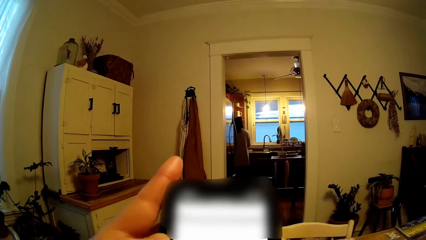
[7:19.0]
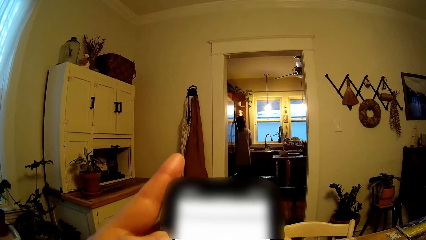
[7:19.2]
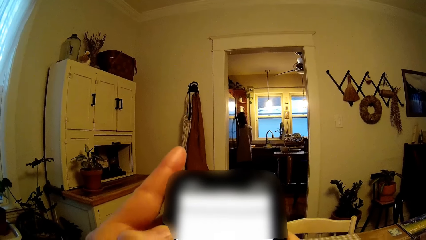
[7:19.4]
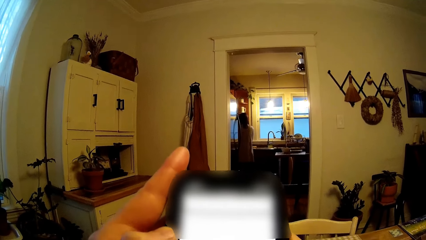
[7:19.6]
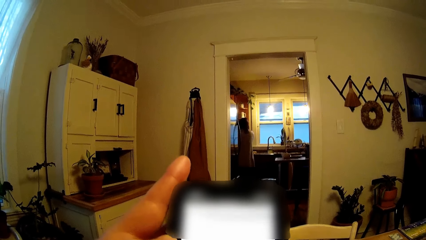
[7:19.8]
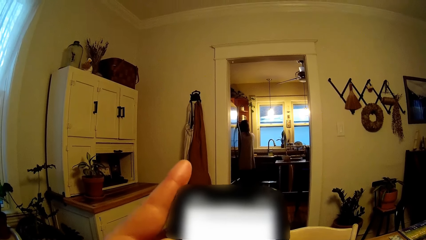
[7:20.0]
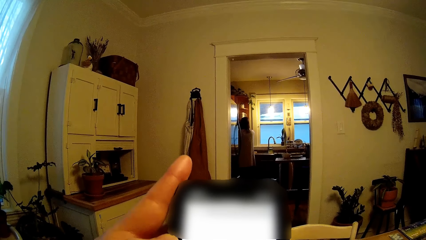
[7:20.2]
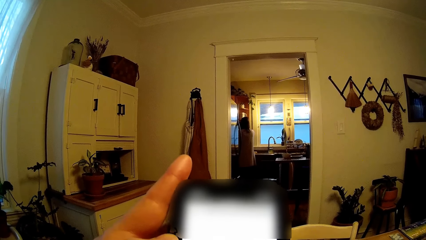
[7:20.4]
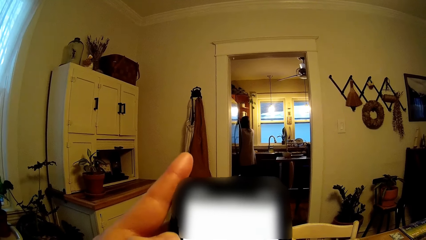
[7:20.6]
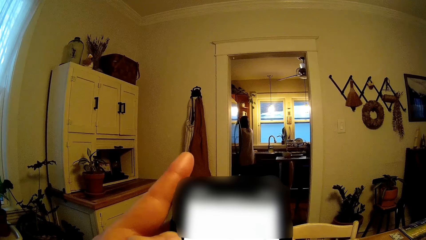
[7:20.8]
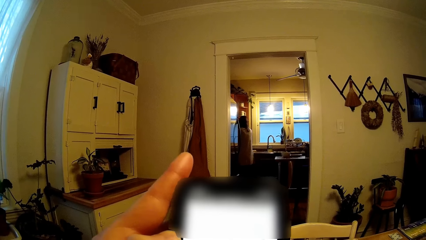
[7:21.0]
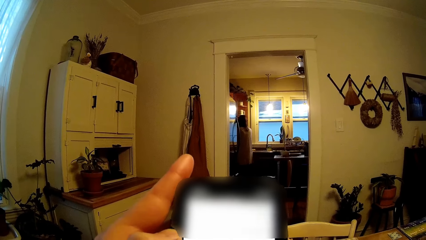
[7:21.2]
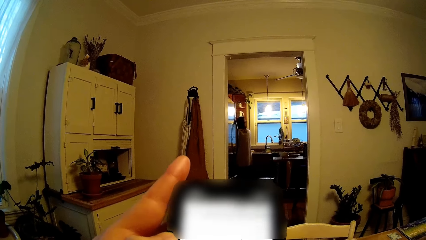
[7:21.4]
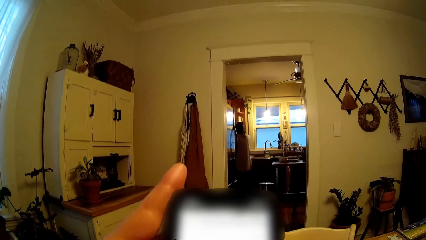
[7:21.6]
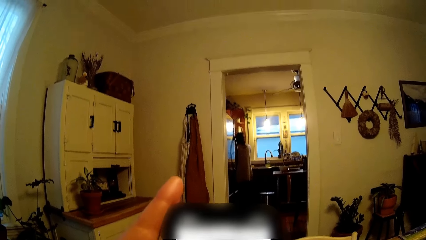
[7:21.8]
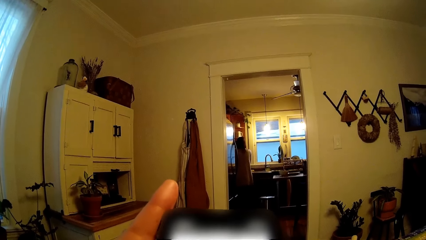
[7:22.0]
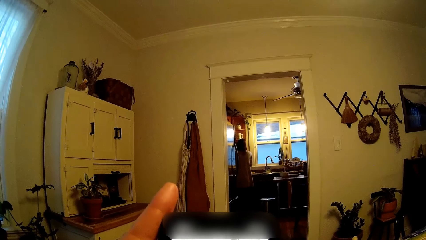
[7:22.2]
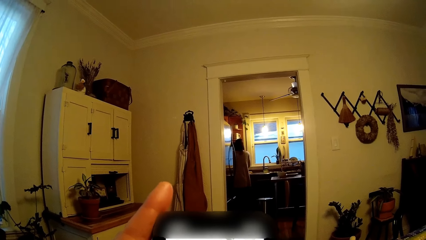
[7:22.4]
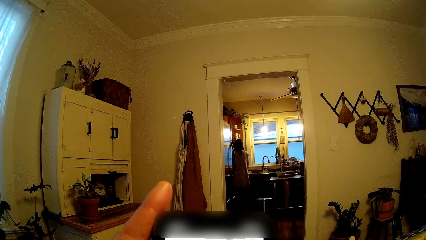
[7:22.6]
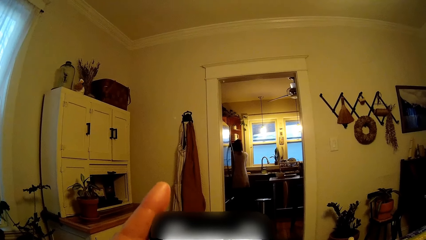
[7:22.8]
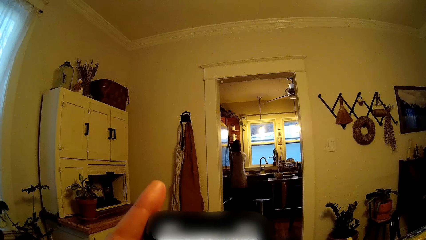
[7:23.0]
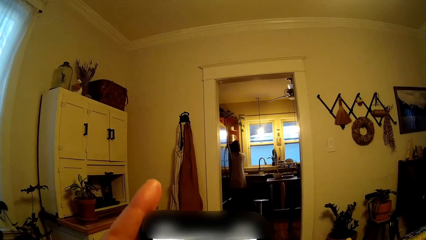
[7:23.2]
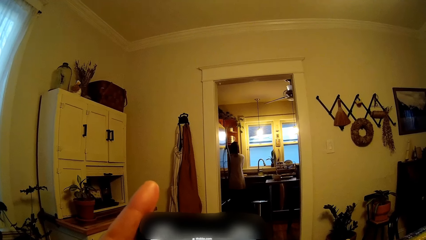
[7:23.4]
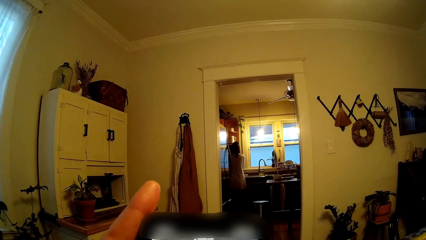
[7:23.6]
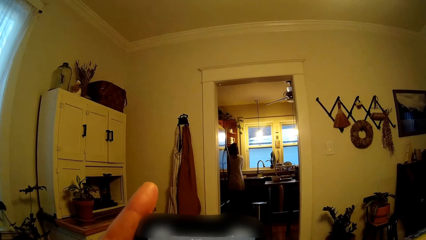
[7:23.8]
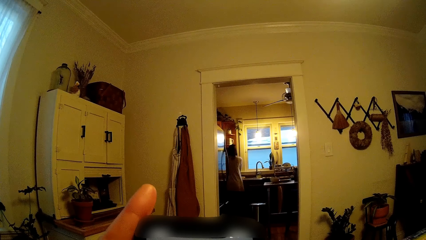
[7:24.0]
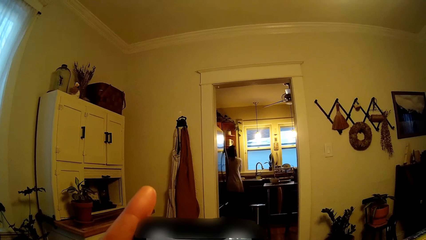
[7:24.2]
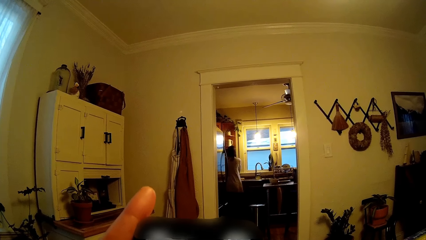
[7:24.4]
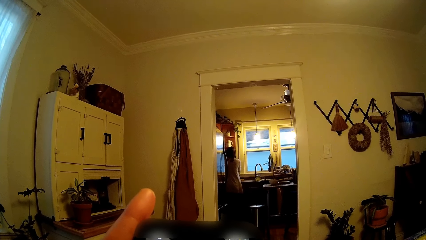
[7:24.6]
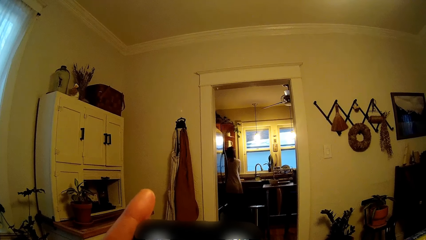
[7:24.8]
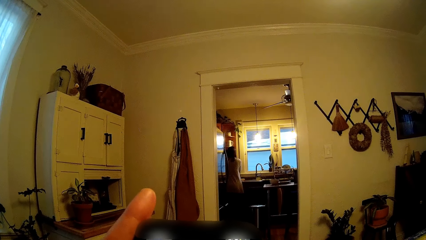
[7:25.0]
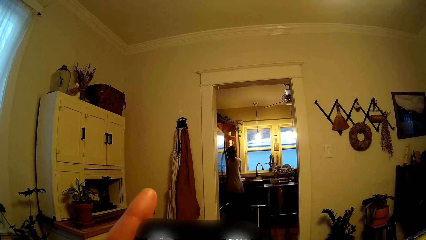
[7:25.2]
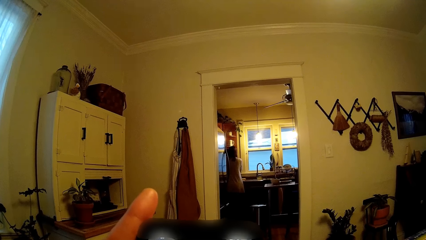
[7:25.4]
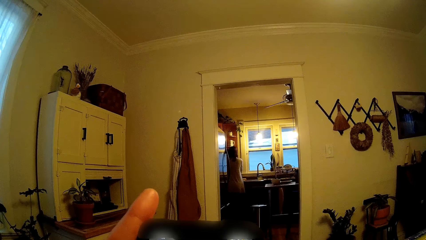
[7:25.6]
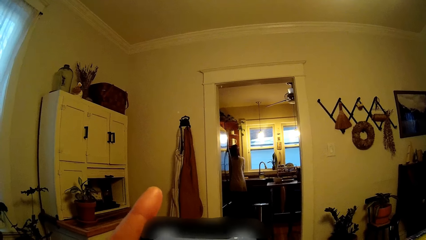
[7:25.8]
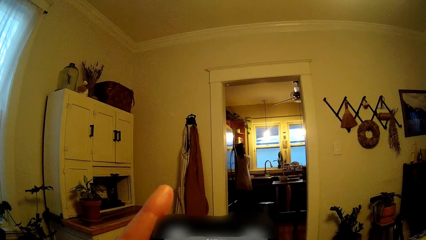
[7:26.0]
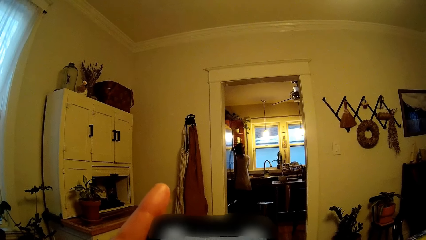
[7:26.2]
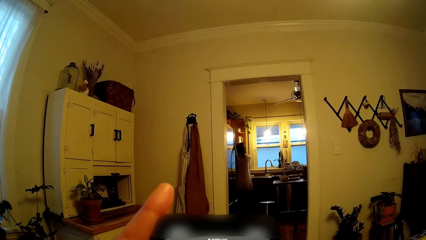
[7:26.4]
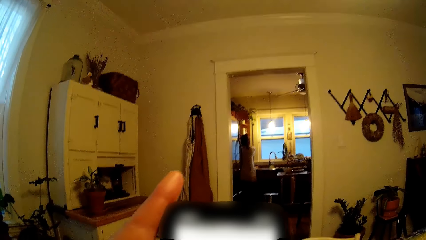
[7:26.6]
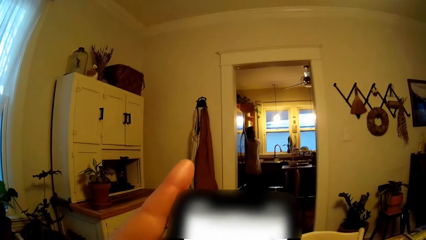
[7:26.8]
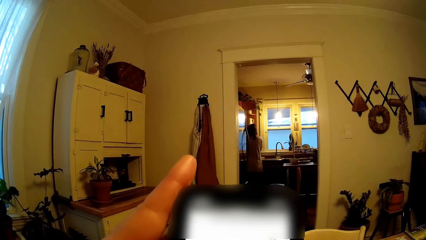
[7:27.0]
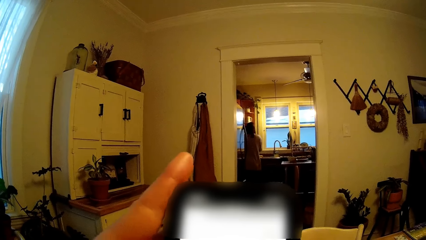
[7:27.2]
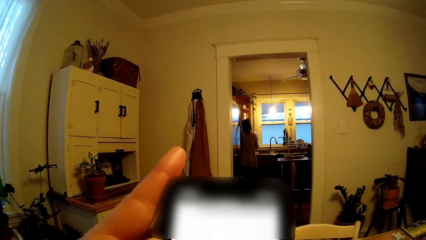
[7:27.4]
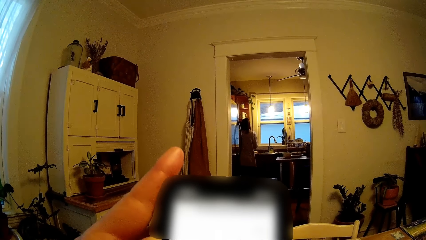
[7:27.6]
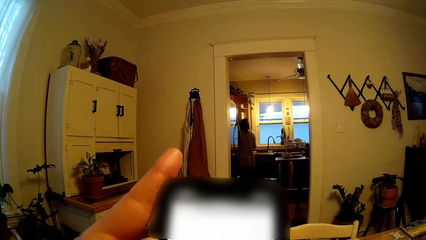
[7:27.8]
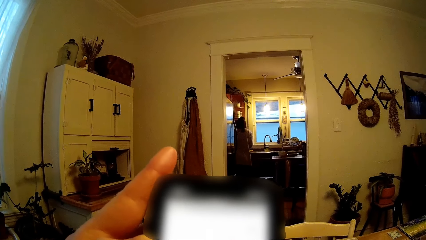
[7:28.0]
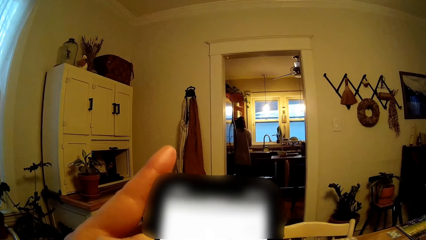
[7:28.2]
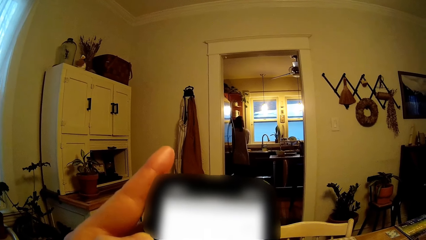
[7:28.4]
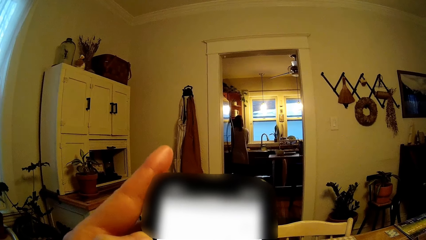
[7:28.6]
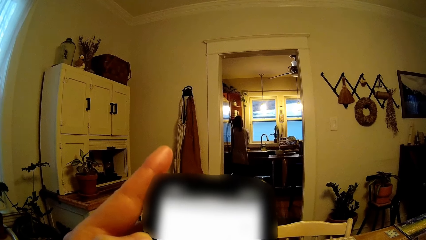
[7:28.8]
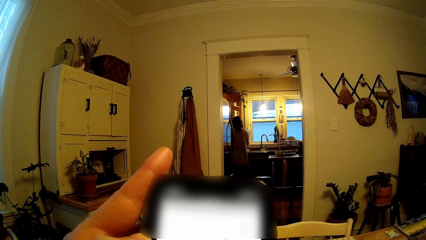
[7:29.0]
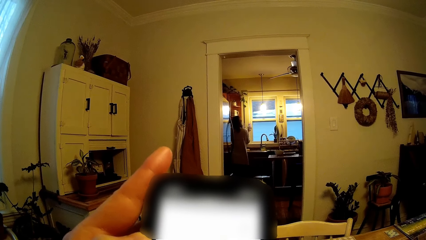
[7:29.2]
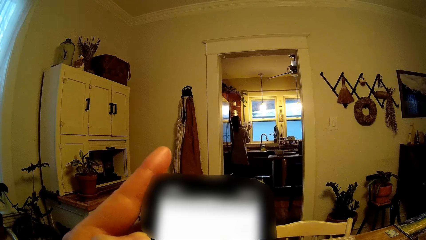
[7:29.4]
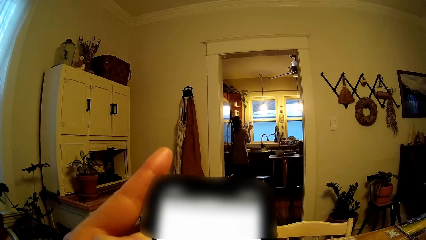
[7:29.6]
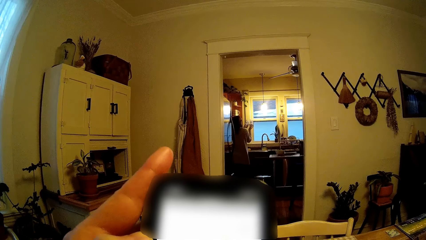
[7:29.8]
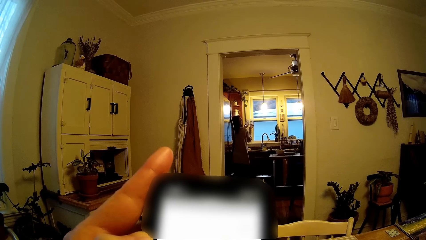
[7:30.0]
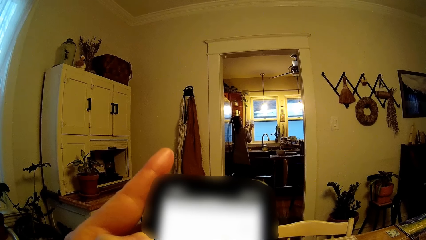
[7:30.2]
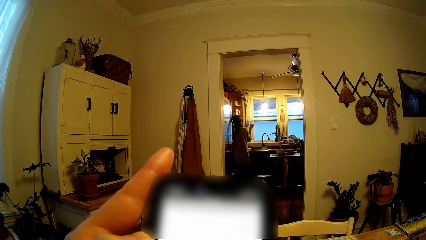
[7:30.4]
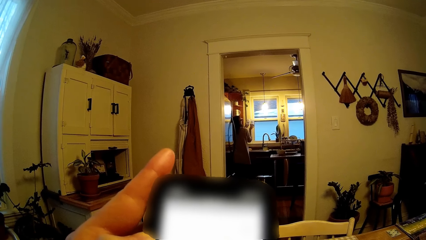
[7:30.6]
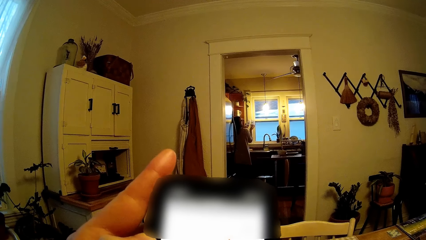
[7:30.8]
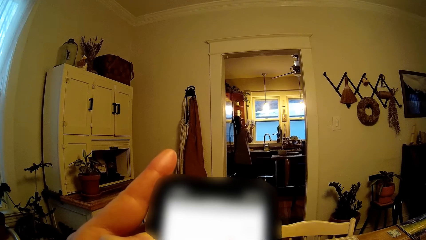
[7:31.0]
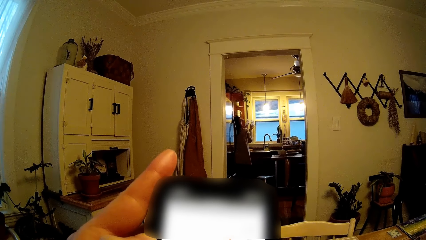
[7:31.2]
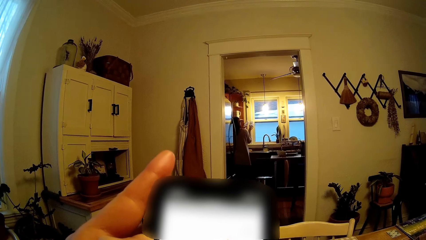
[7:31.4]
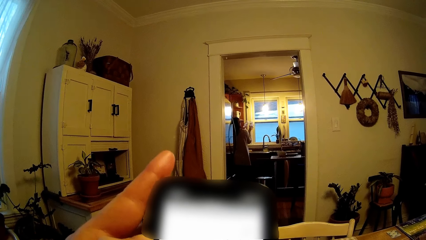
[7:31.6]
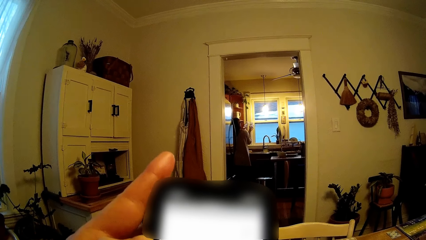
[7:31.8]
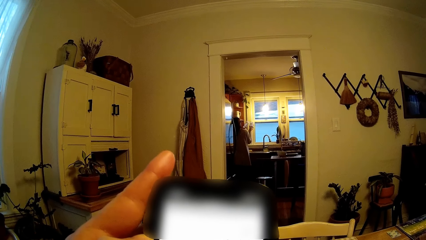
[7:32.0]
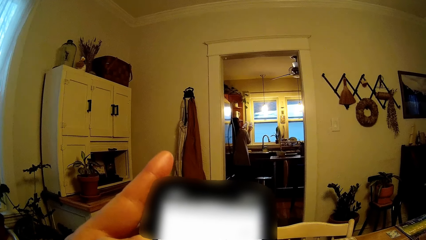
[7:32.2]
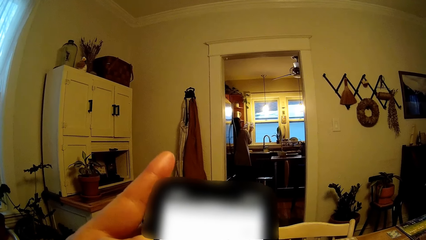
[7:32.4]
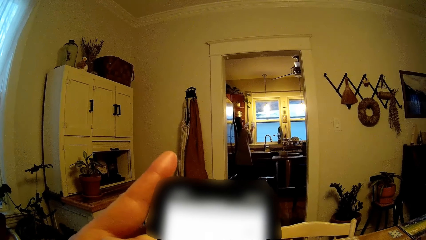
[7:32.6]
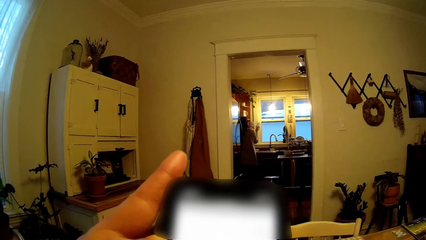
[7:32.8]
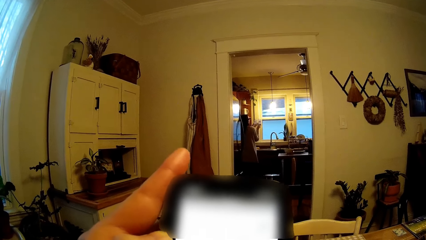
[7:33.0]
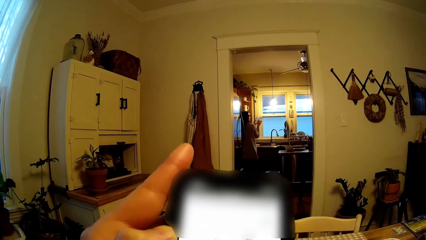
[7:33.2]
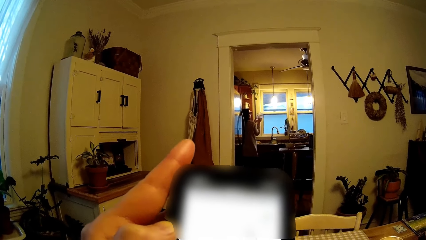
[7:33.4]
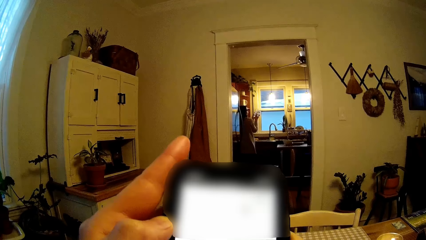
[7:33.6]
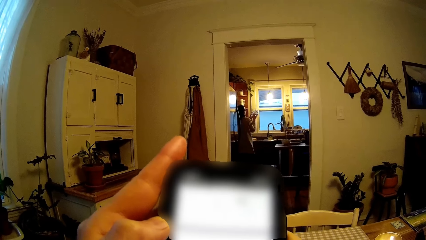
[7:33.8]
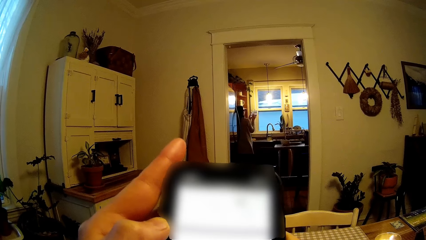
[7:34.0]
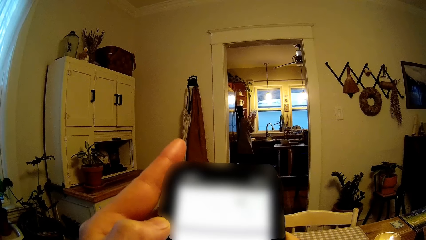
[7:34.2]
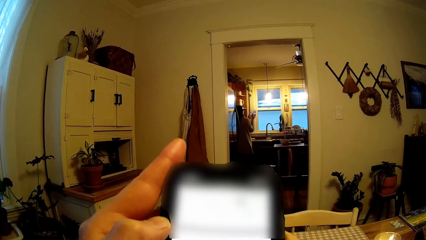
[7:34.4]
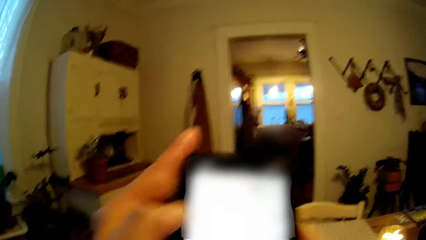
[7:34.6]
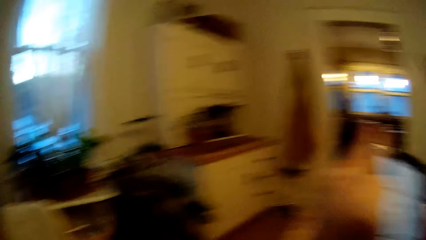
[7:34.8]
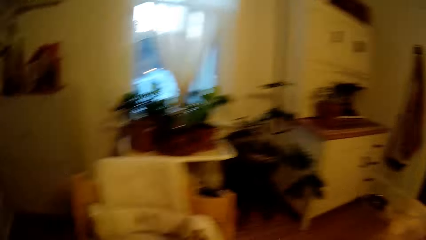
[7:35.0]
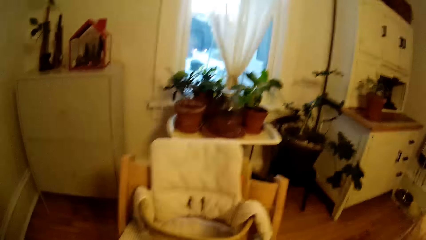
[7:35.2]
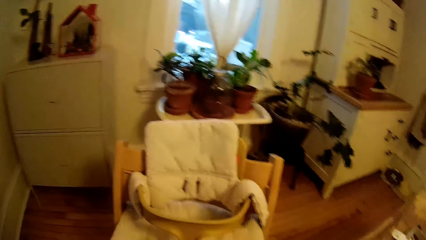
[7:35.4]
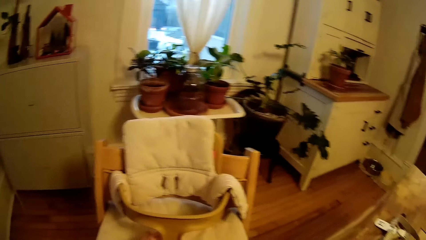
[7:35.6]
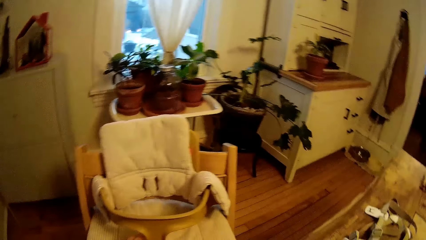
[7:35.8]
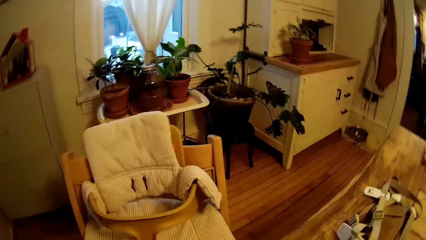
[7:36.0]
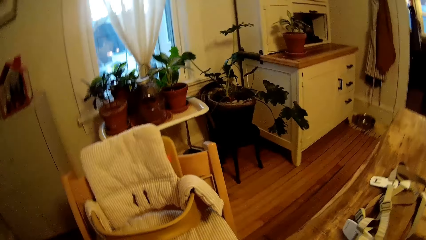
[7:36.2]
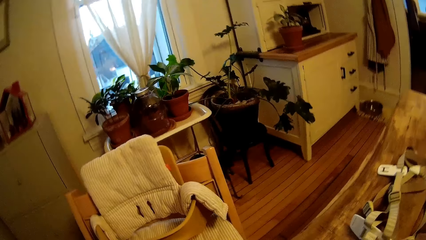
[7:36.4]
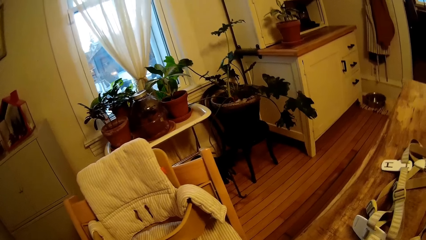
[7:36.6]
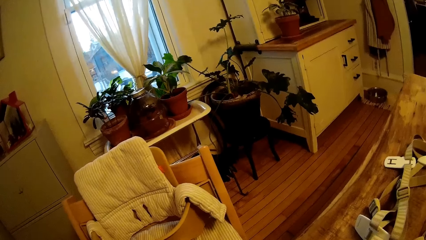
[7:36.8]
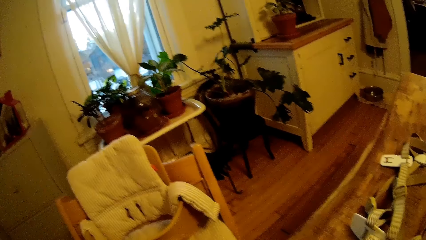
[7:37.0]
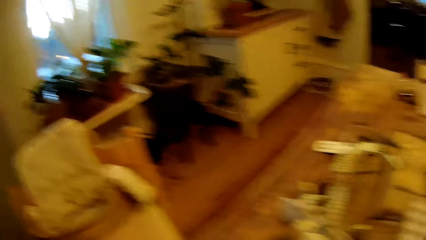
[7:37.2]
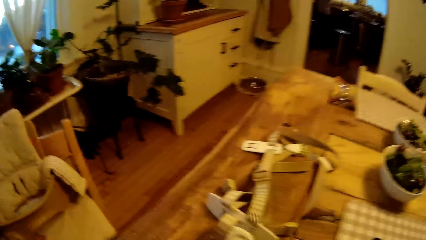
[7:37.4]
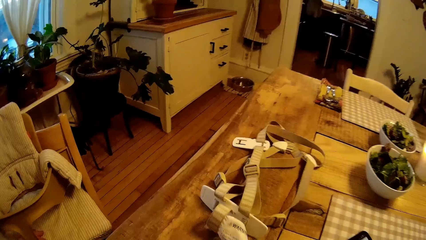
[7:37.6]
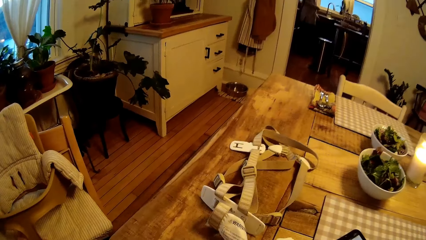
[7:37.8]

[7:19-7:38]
The woman holds two bottles in both hands. The camera wearer looks around the house.
